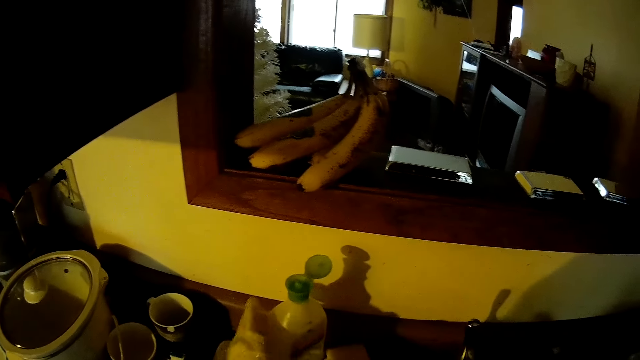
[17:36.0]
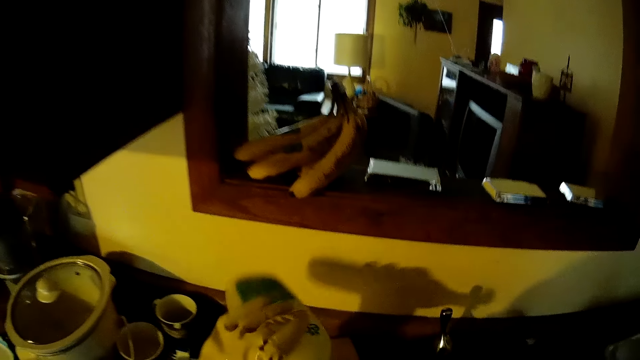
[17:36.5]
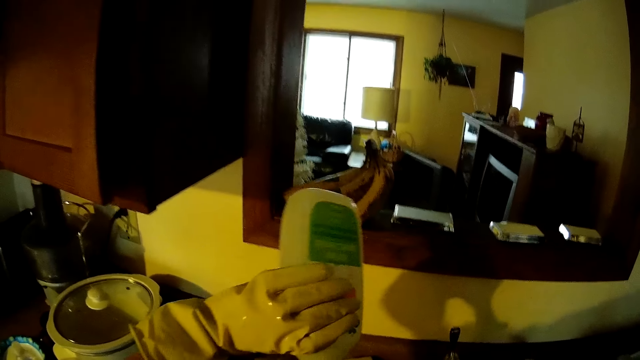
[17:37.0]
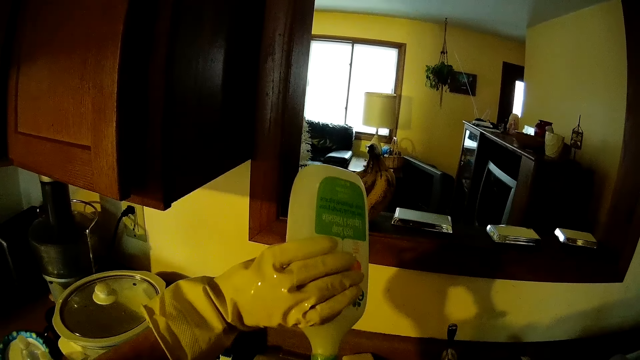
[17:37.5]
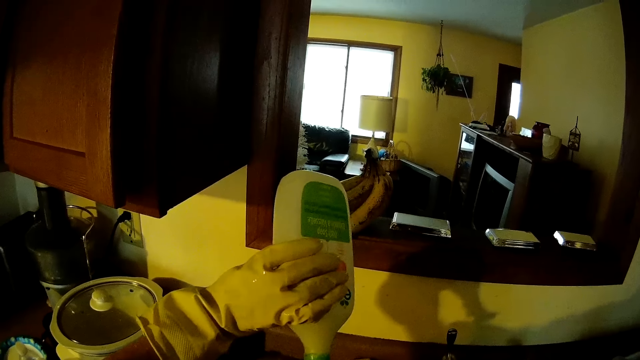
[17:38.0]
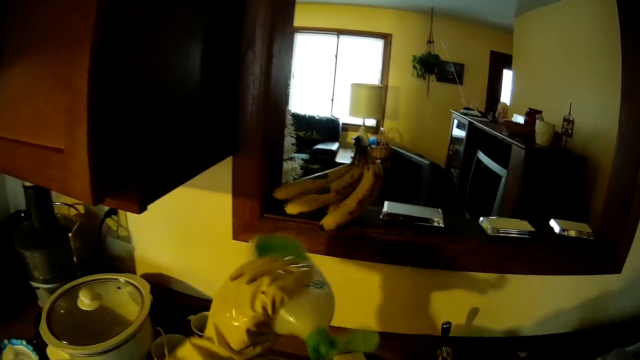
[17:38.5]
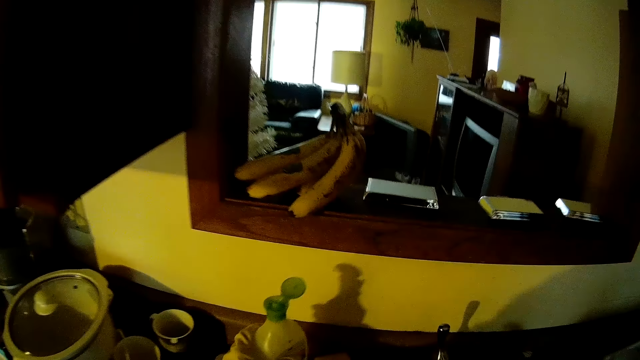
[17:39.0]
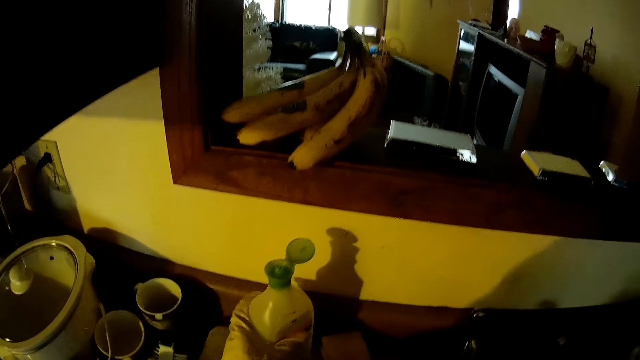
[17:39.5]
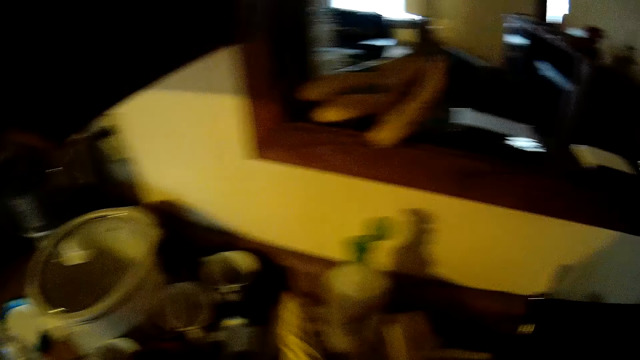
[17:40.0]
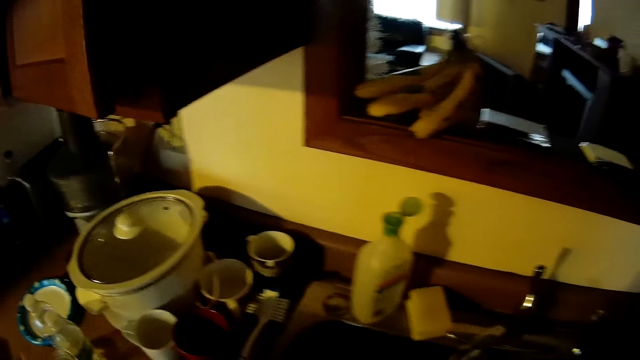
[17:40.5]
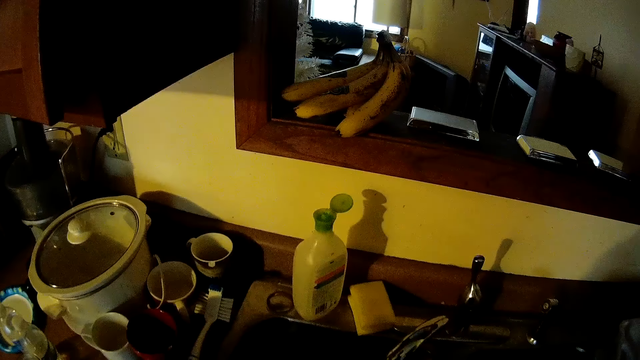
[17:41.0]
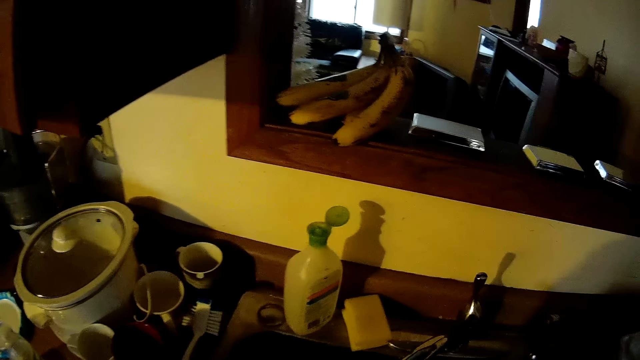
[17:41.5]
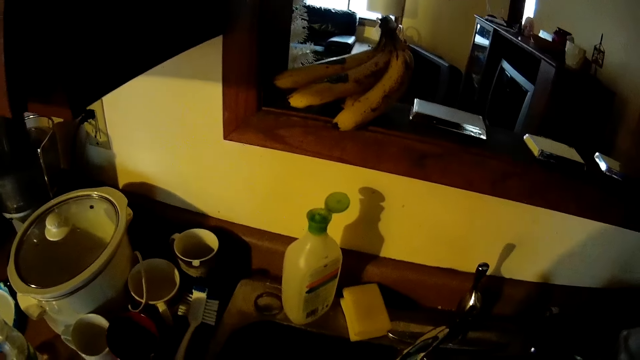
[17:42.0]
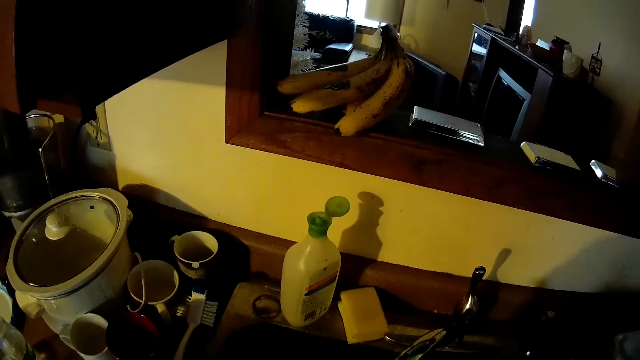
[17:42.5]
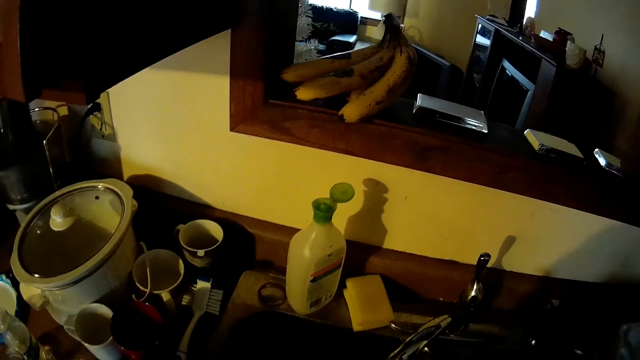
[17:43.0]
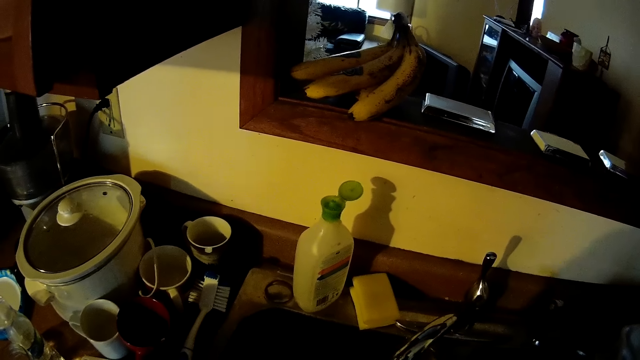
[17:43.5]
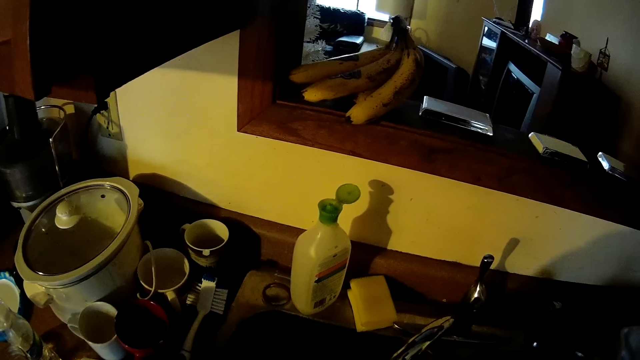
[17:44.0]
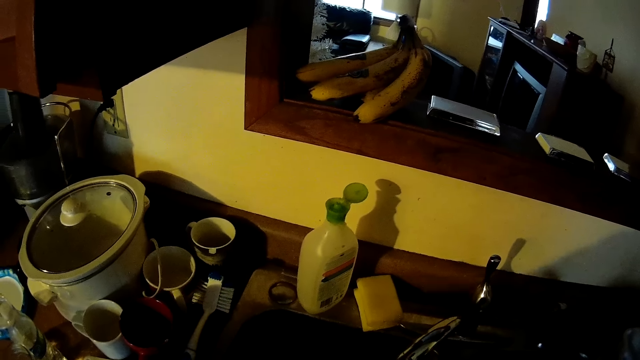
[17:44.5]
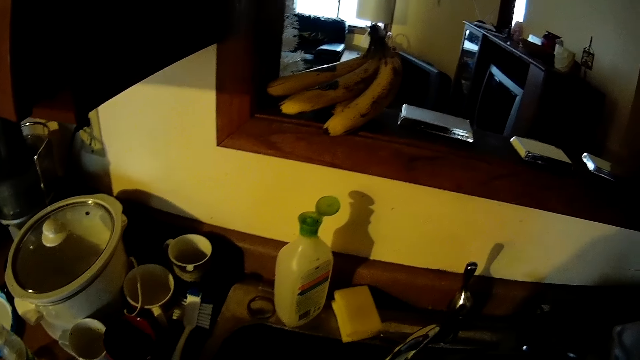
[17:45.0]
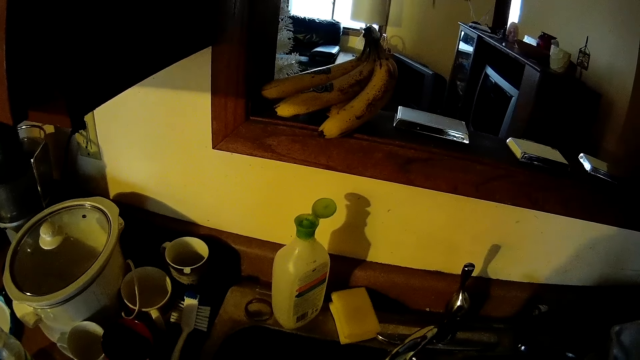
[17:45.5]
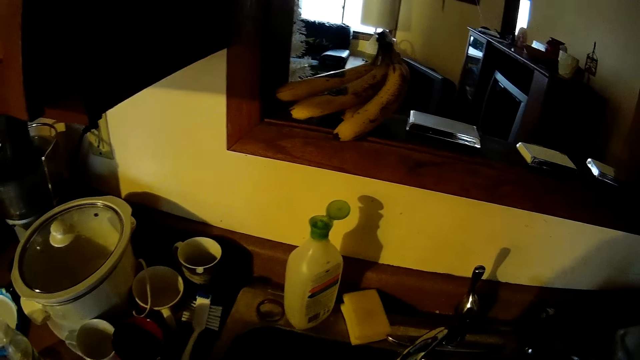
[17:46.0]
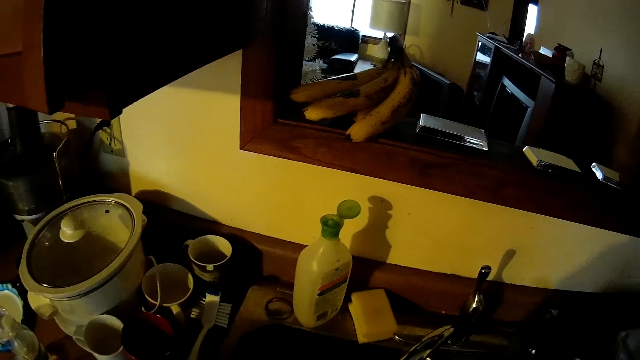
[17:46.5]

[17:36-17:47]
The camera wearer picks the bottle of soap from the sink with his left hand. He pours the soap on the dish. He drops the bottle of soap on the sink. He washes the dish in the sink.

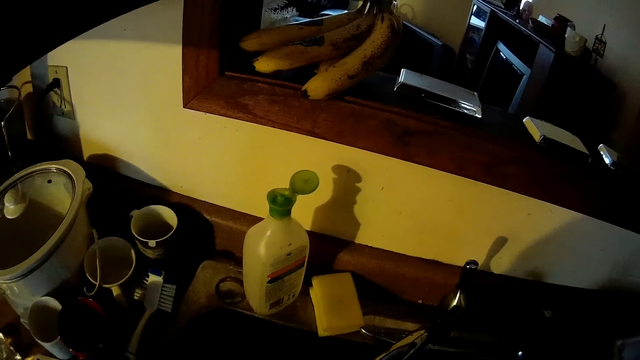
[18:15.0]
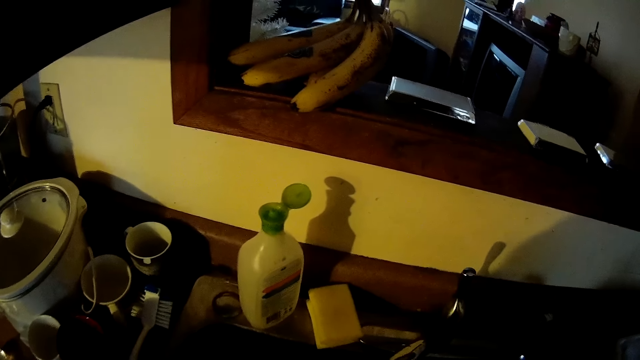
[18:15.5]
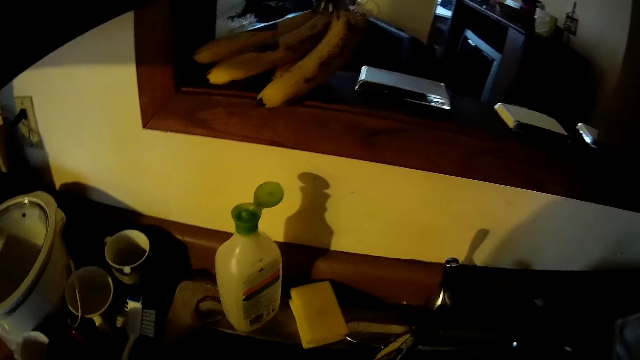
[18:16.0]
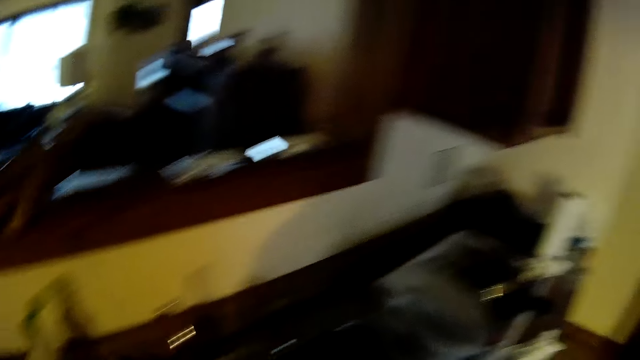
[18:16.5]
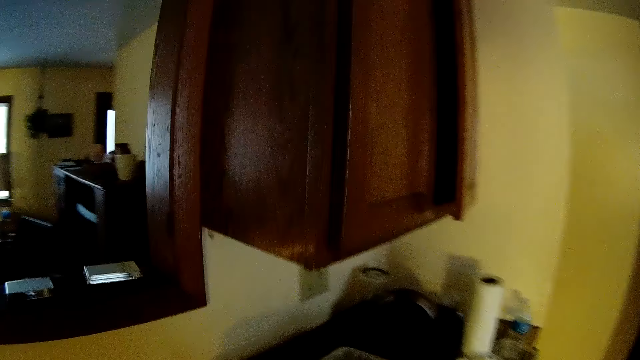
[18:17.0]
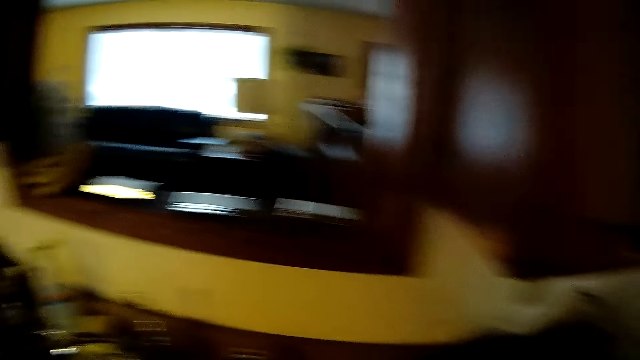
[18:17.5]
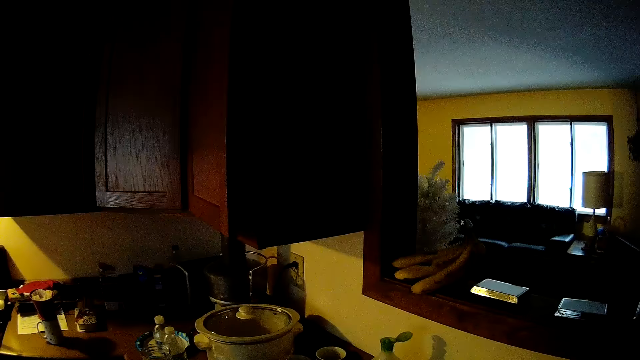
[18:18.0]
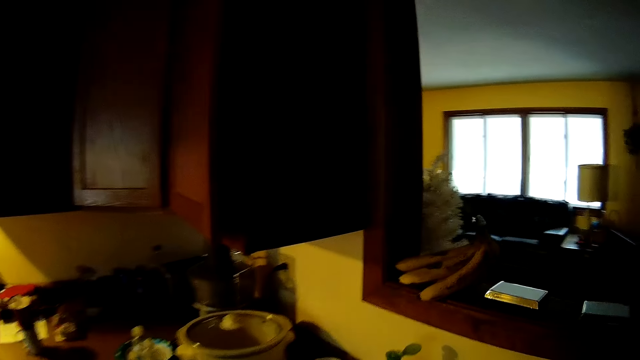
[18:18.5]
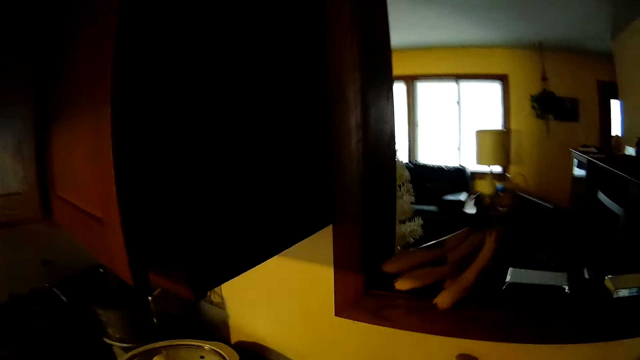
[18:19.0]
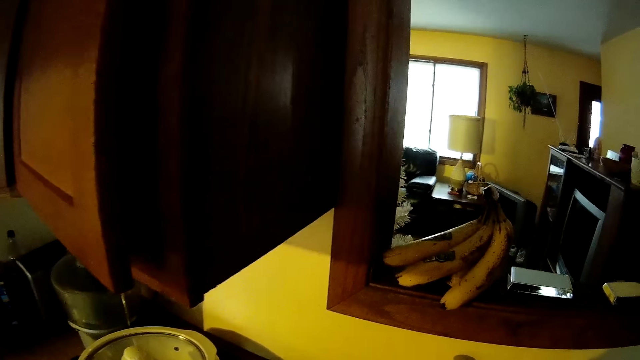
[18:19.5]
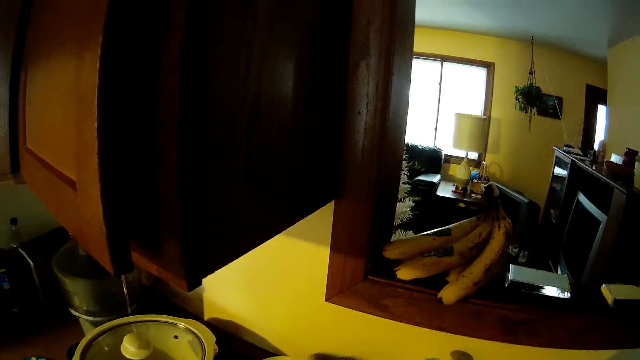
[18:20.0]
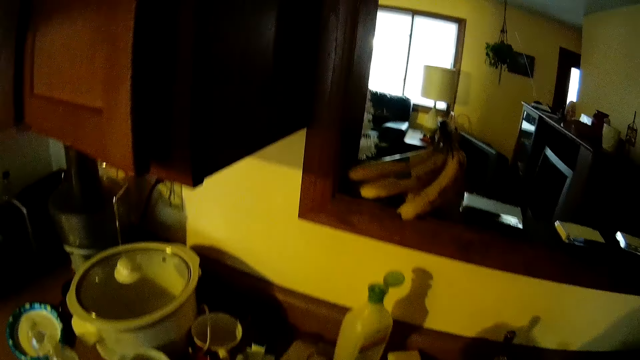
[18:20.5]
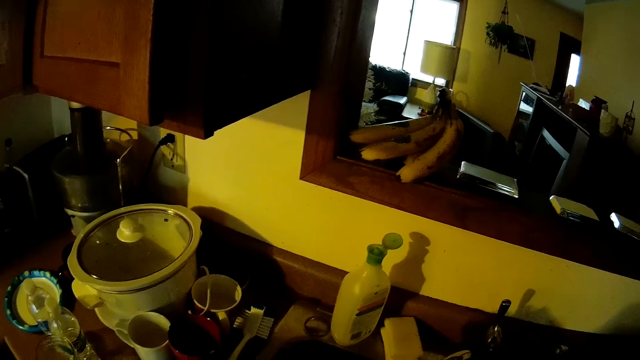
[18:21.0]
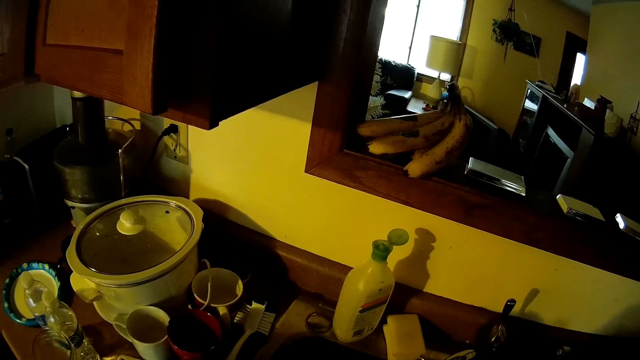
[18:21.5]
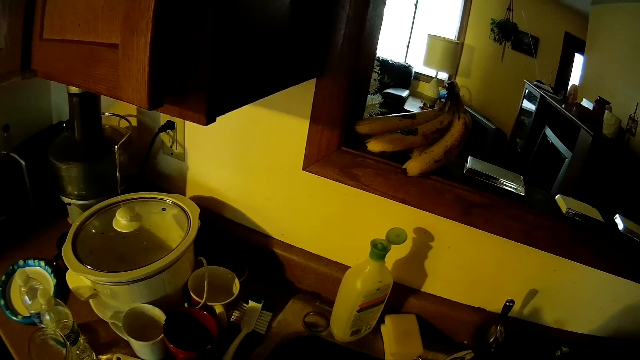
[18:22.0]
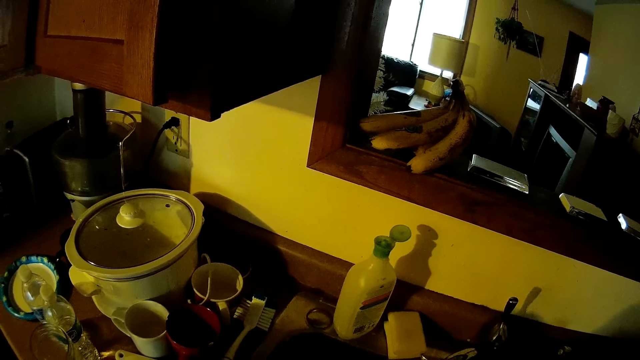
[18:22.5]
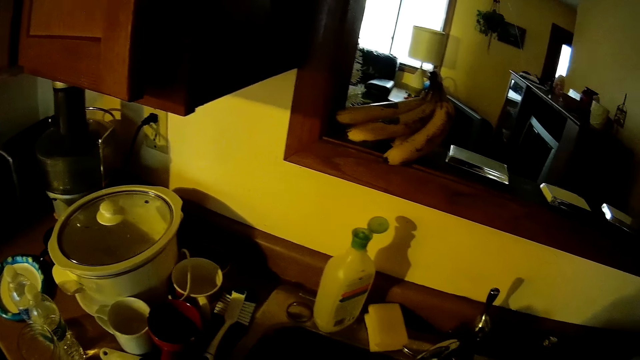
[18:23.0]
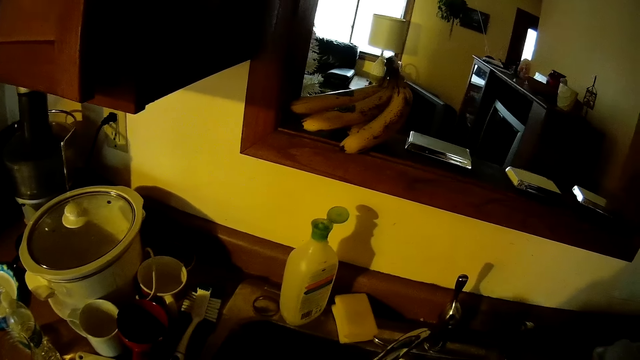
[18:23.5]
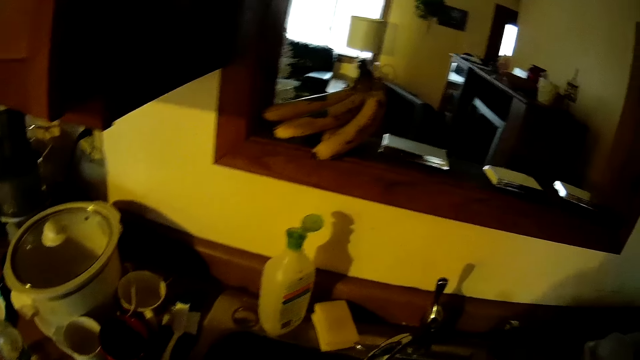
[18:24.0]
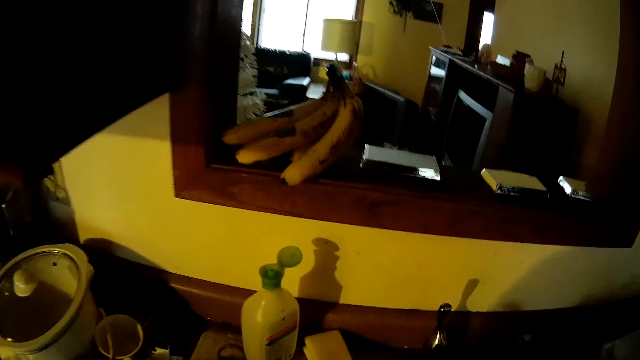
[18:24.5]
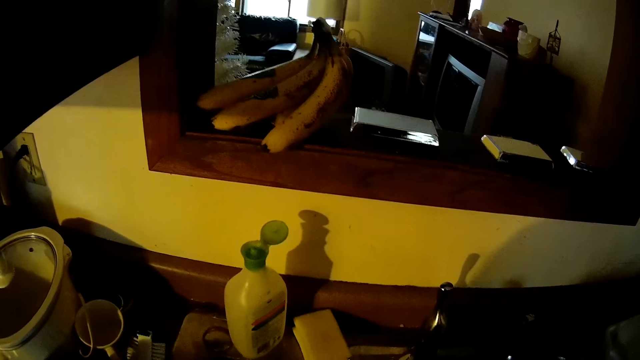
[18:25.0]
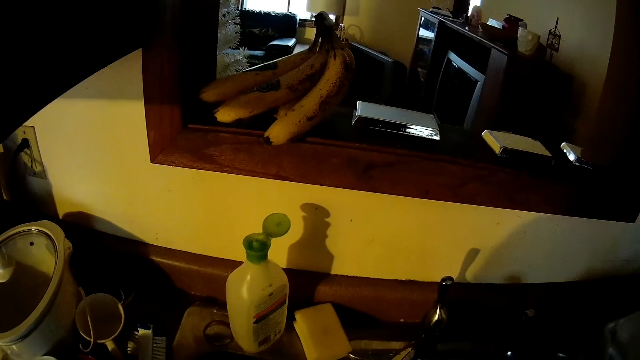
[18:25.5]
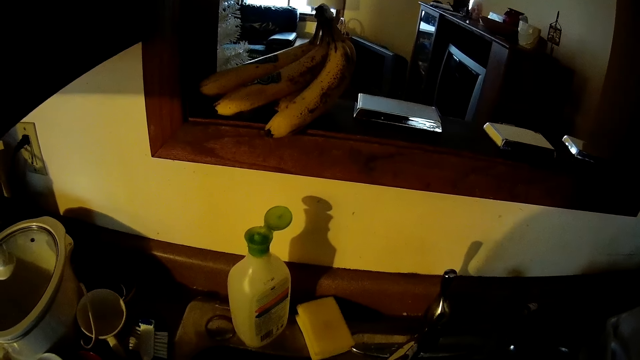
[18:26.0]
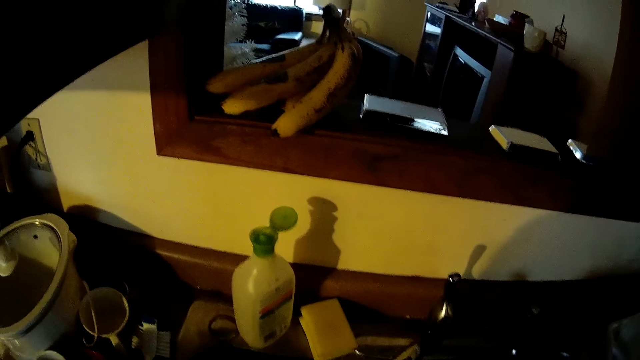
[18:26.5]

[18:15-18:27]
The camera wearer walks around the kitchen. They stand beside a sink.
